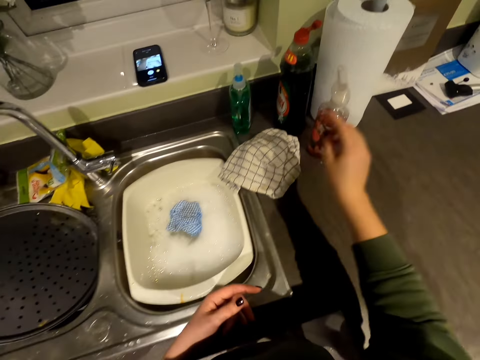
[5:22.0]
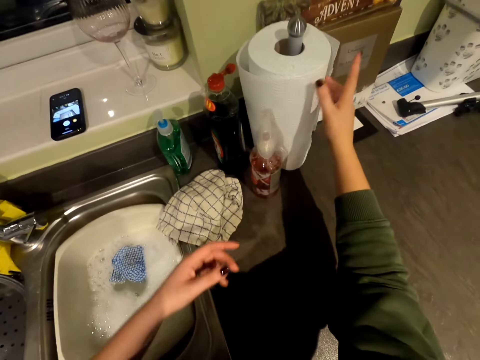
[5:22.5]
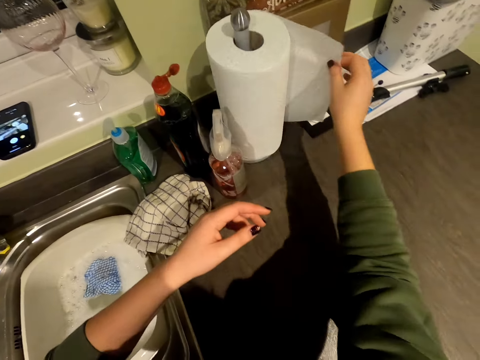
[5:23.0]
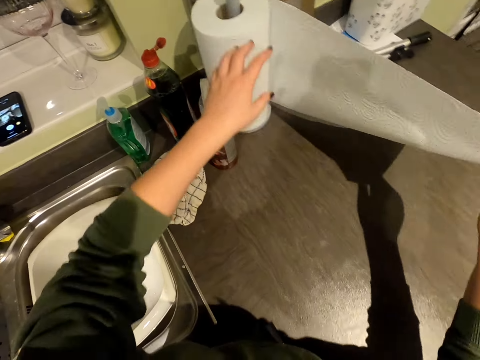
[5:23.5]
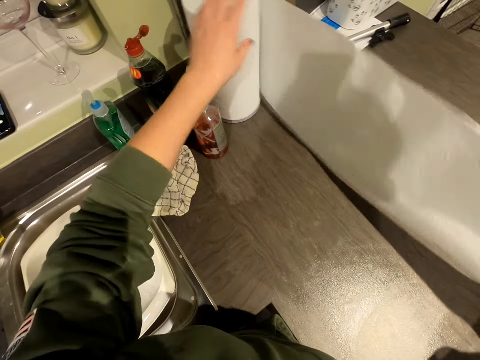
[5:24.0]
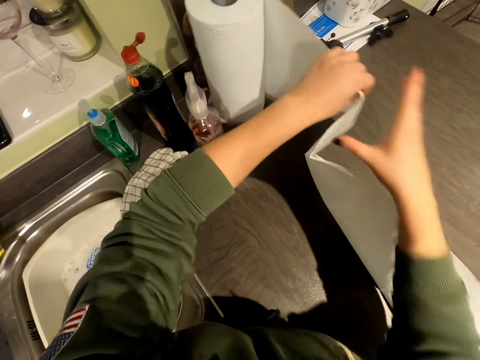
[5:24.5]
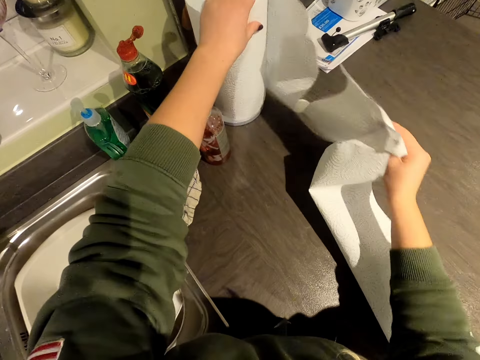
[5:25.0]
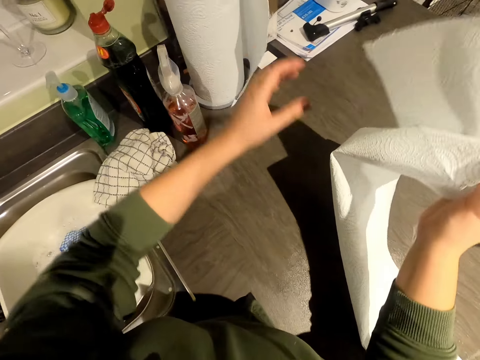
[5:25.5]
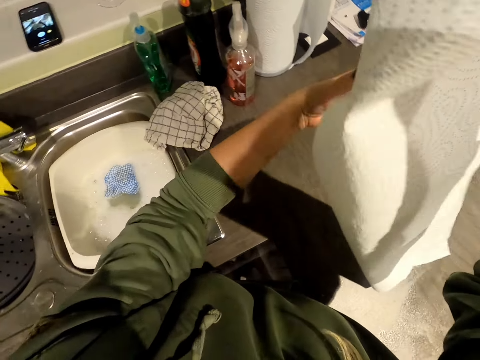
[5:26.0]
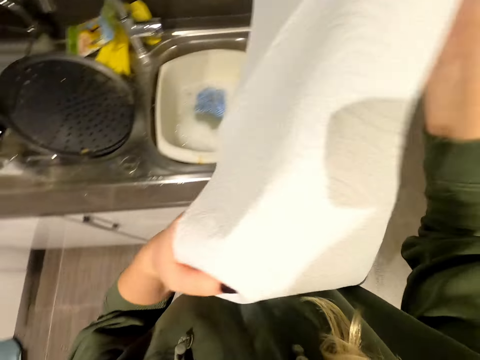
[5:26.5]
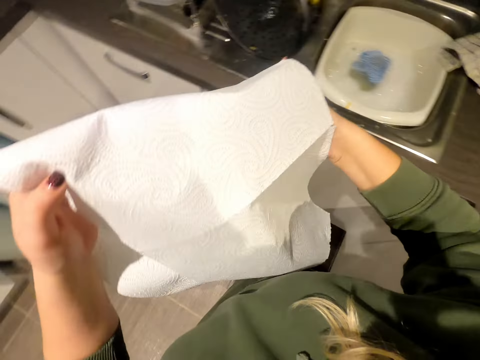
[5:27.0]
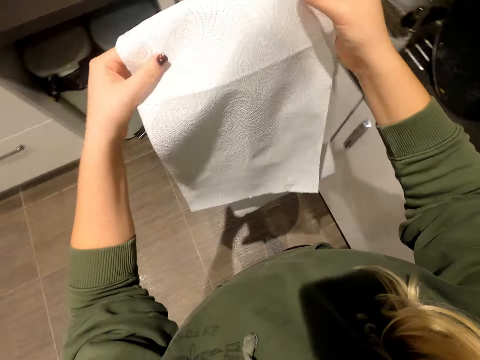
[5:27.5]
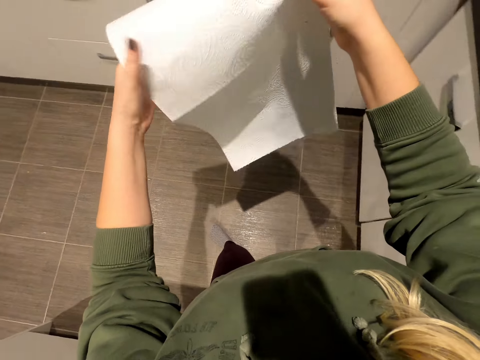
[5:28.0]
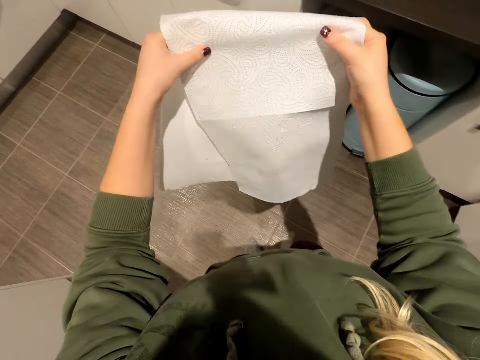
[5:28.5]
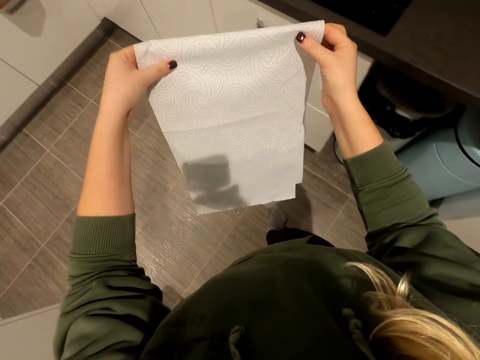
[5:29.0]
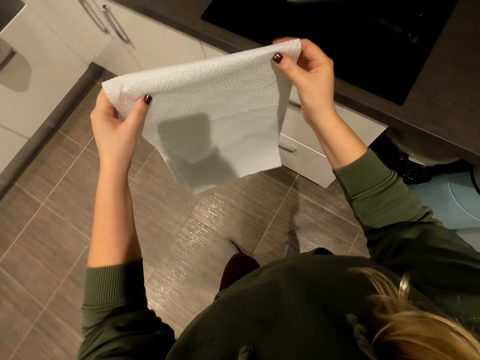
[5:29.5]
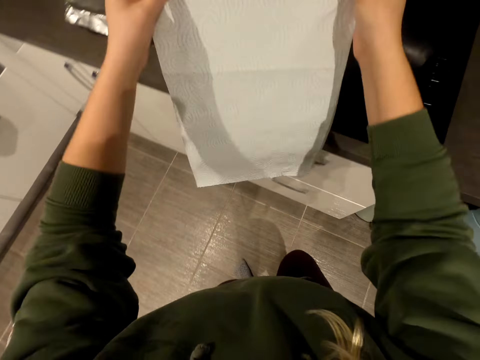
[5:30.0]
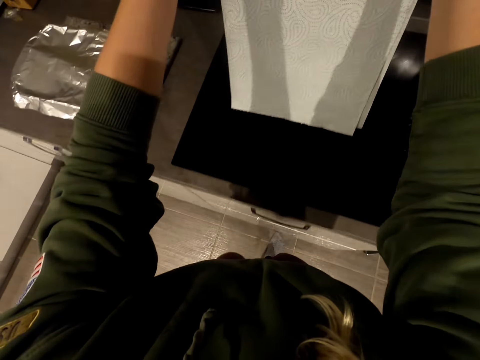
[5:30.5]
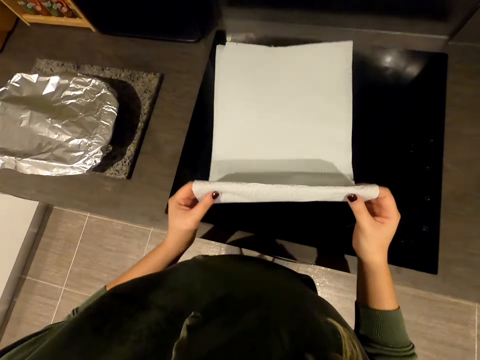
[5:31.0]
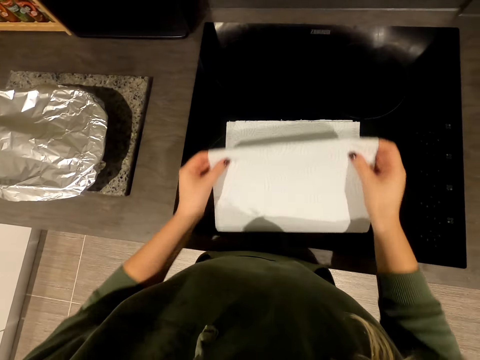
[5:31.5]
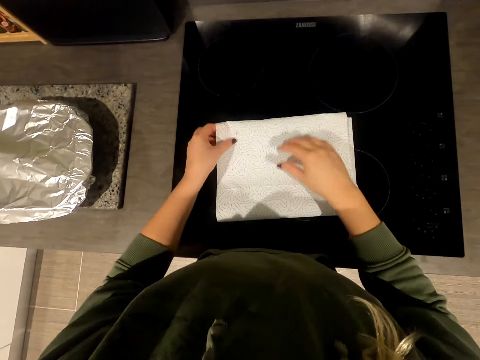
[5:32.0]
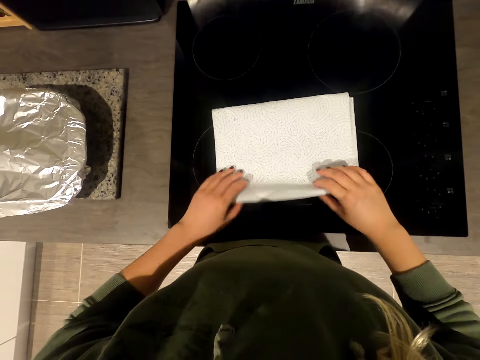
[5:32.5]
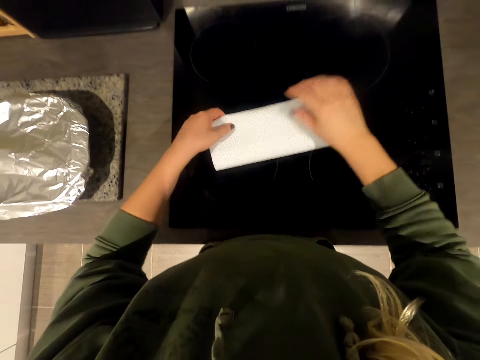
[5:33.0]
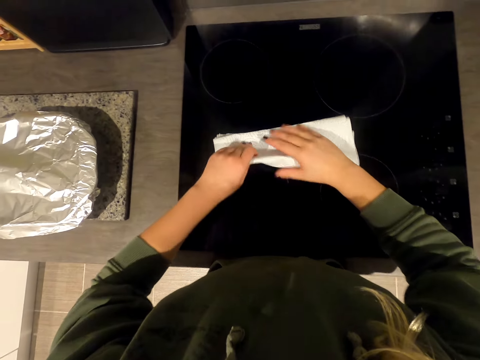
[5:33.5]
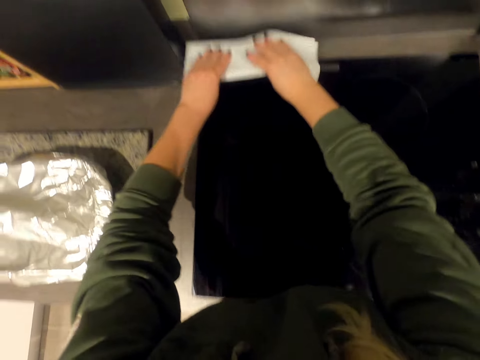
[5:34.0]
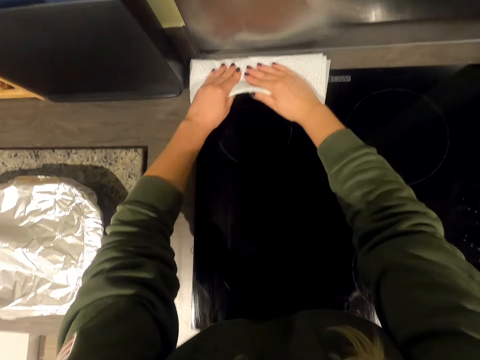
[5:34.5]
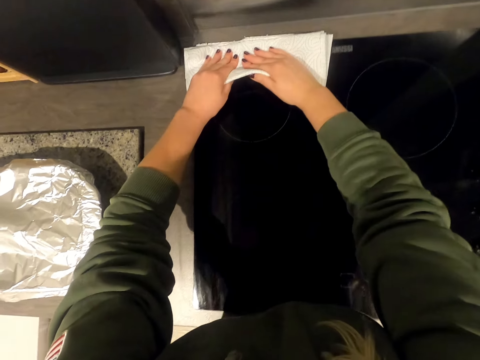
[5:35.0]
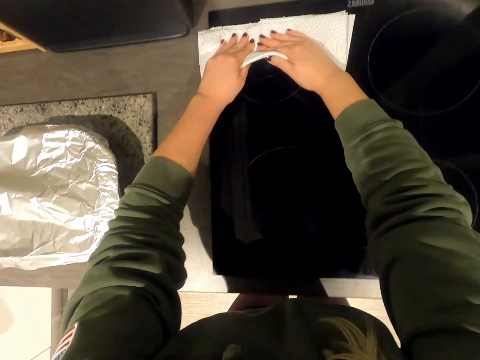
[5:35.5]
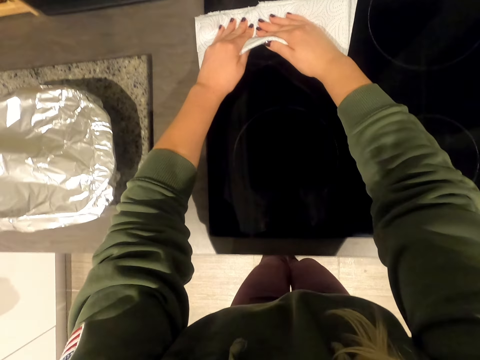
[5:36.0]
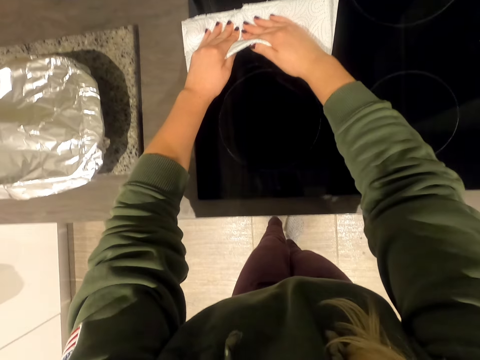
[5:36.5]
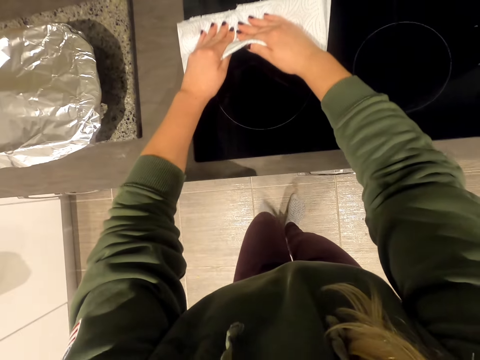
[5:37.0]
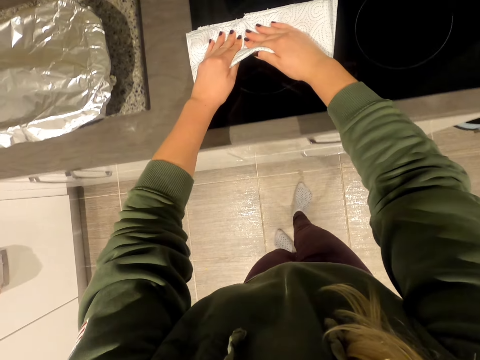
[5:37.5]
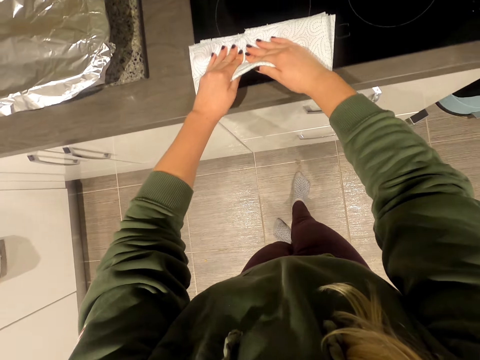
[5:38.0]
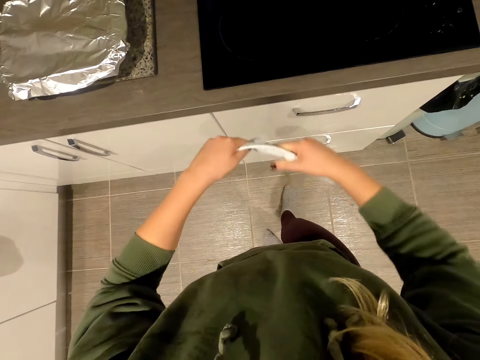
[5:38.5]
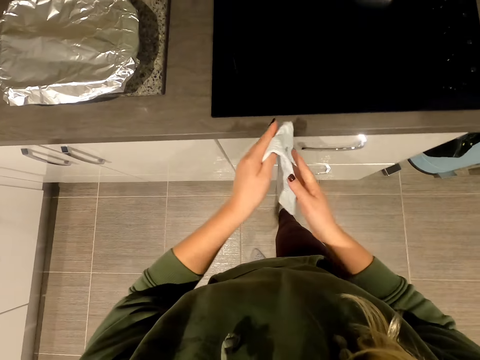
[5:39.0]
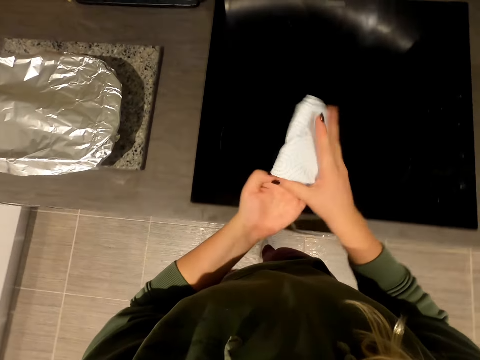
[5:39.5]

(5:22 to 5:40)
The camera wearer dips the cloth in the water. They pick up the tissue paper. They cut the kitchen tissue. They fold the kitchen tissue. They place the kitchen tissue on the cooker. They dry the cooker with the tissue paper.

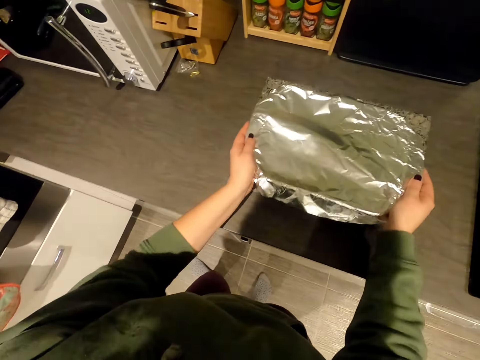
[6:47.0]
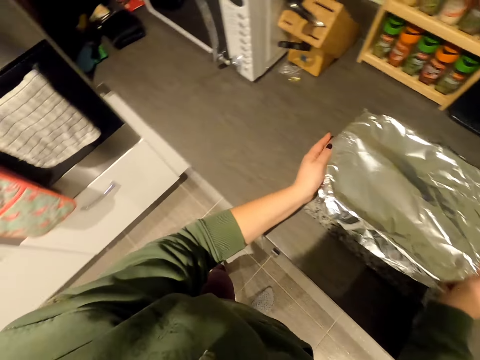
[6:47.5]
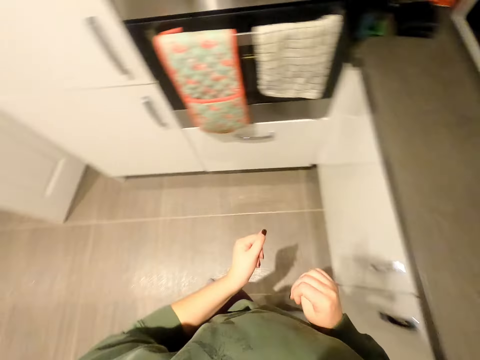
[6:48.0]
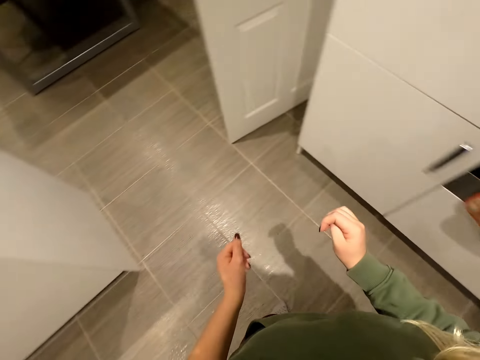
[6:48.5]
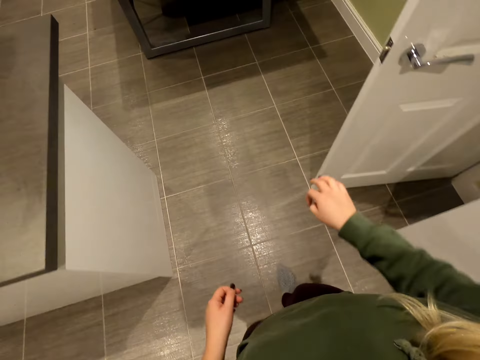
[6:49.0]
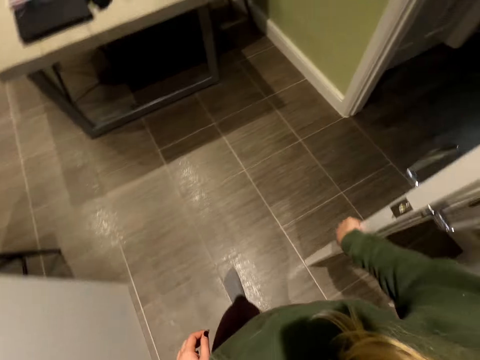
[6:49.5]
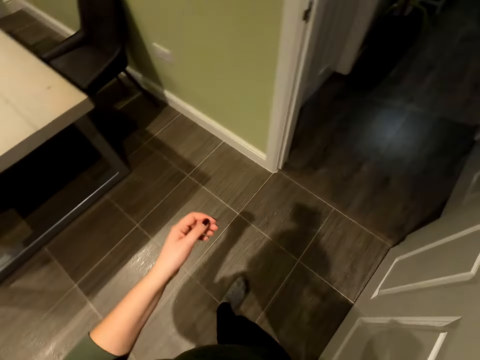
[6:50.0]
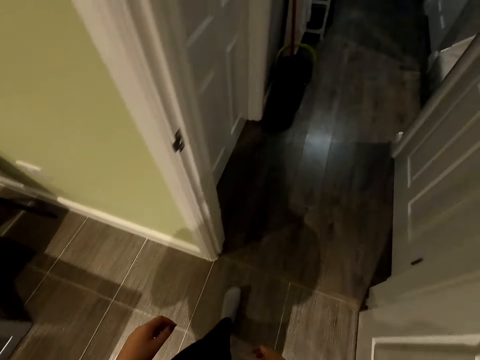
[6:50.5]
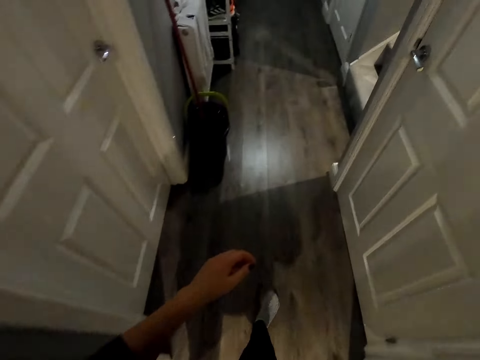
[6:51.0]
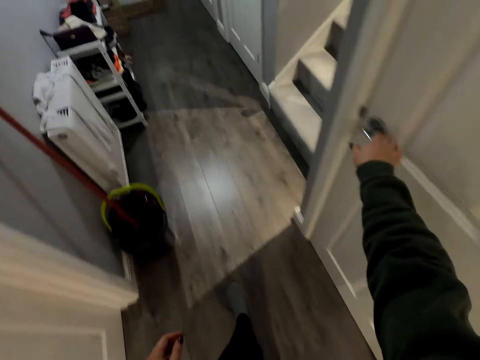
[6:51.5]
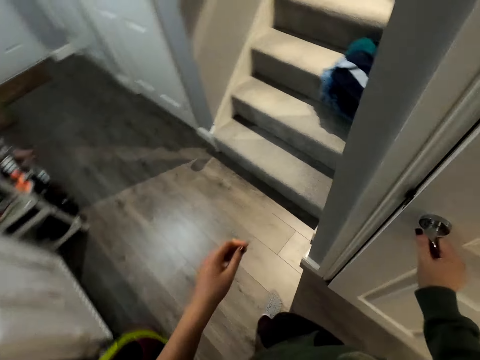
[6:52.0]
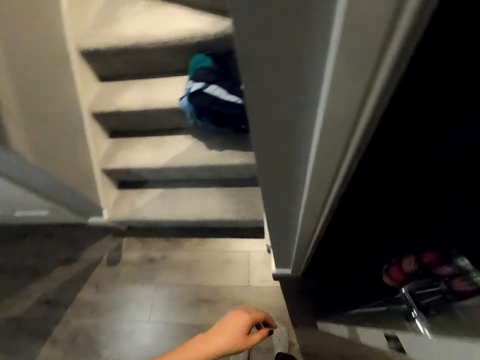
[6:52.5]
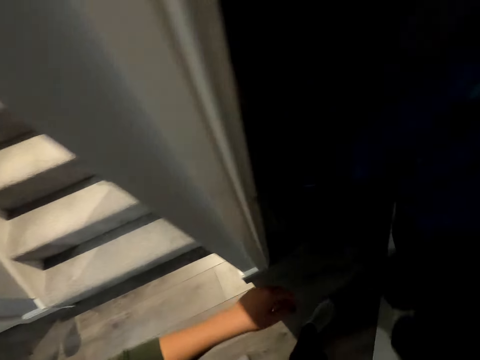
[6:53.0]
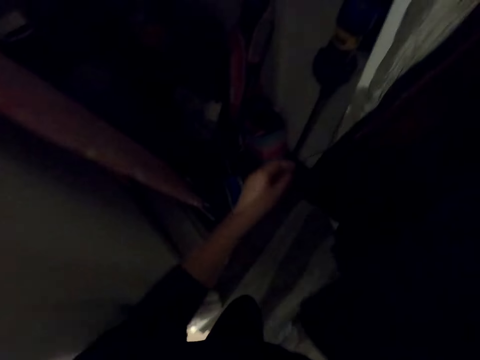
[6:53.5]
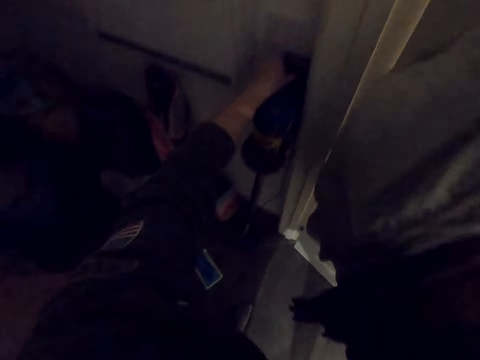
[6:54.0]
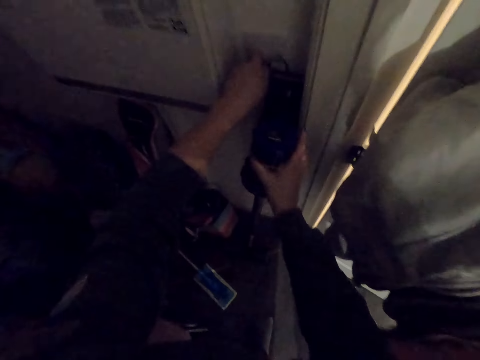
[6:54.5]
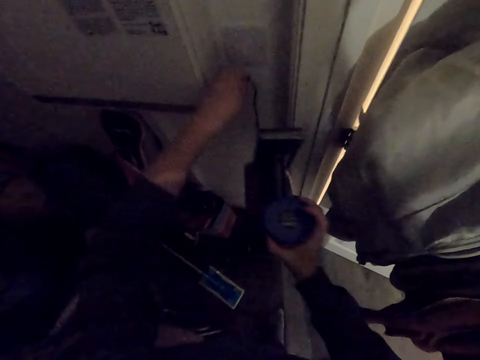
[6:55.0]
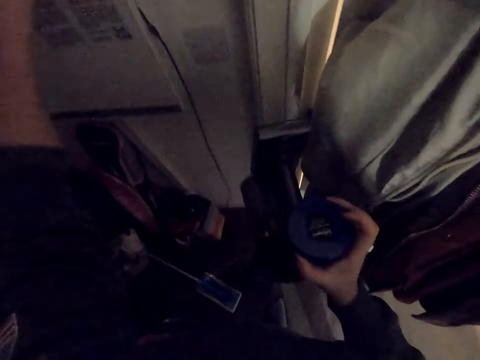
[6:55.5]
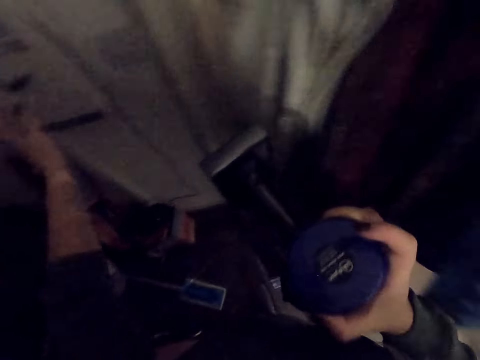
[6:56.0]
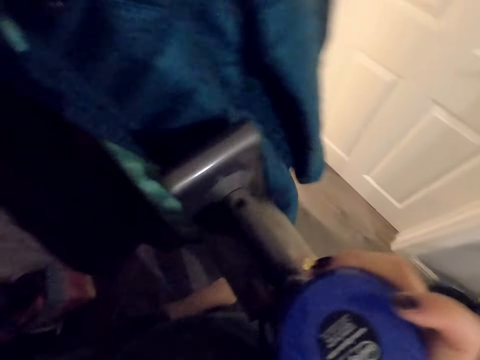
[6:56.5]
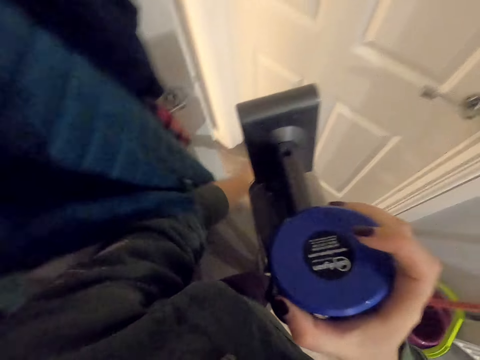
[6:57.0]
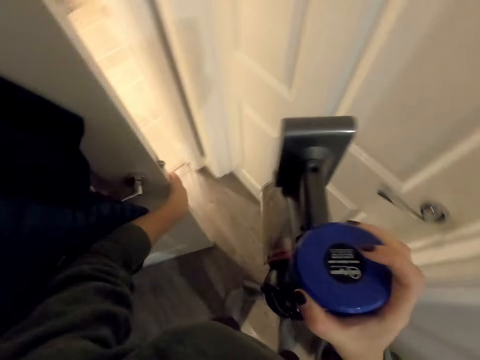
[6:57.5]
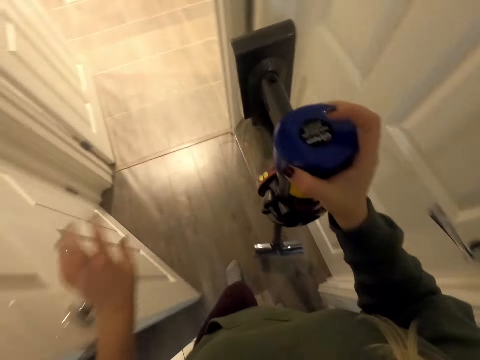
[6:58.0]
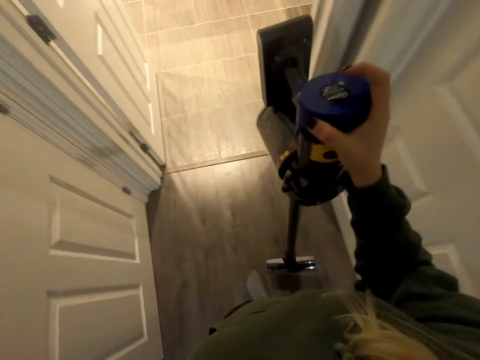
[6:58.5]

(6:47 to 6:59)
The camera wearer holds the wrapped tin. They touch the food. They walk in the room. They hold the door. They walk in the room. They hold the door. They open the store. They walk in the room. They pick up the floor cleaner or vacuum cleaner. They walk in the room.
